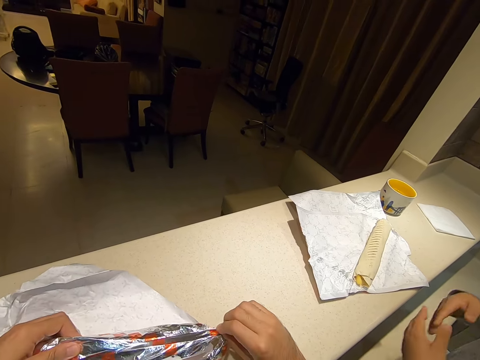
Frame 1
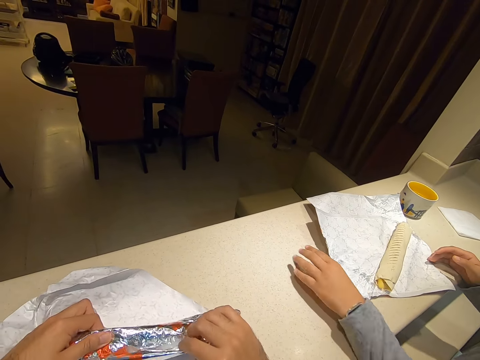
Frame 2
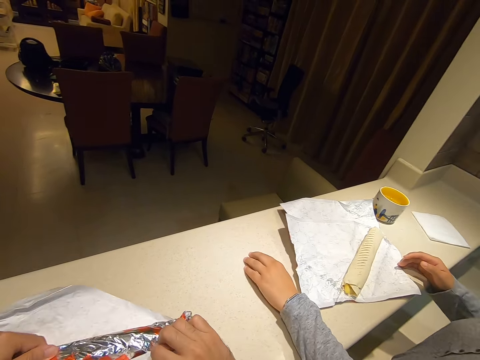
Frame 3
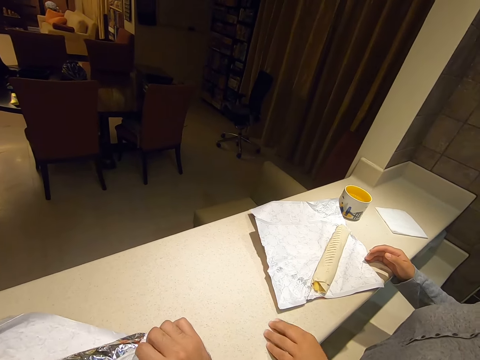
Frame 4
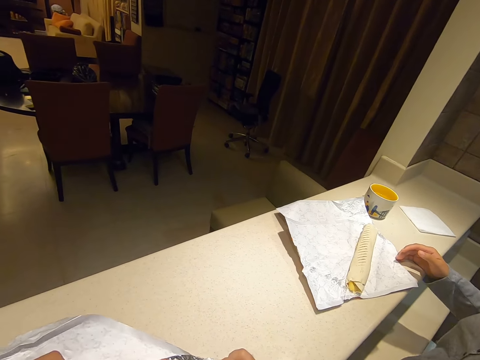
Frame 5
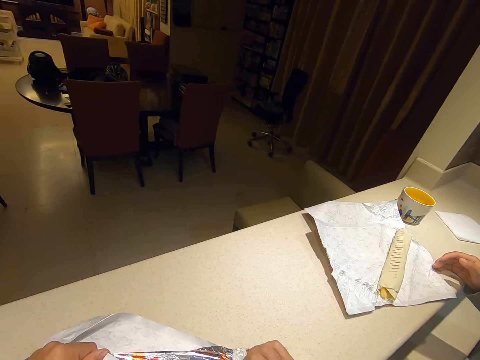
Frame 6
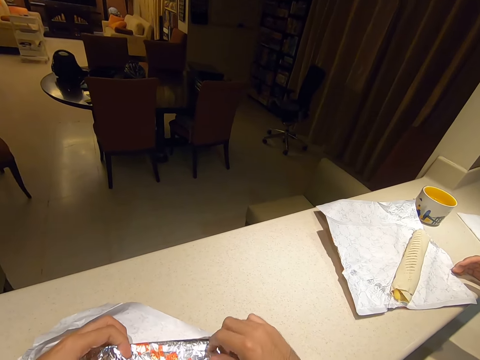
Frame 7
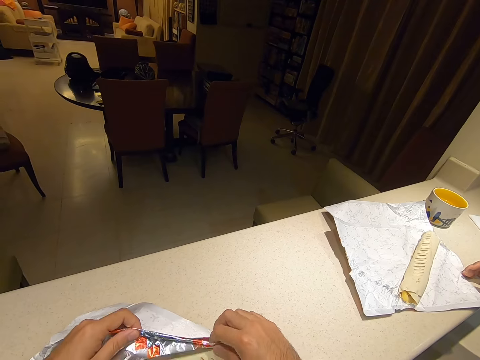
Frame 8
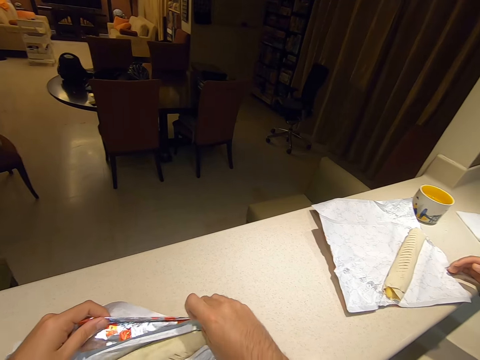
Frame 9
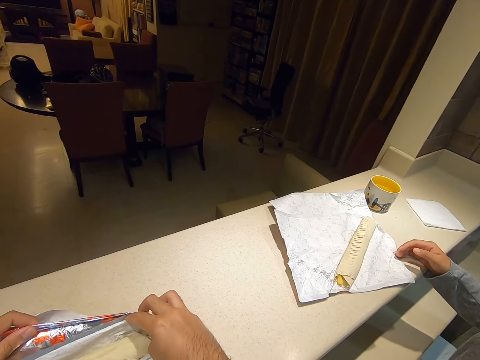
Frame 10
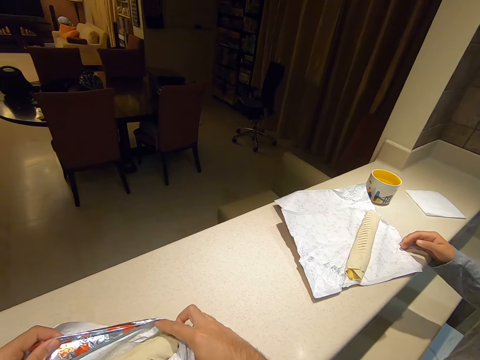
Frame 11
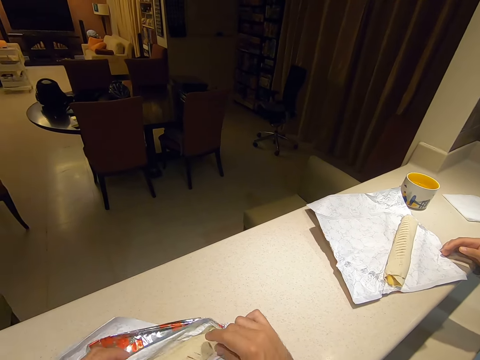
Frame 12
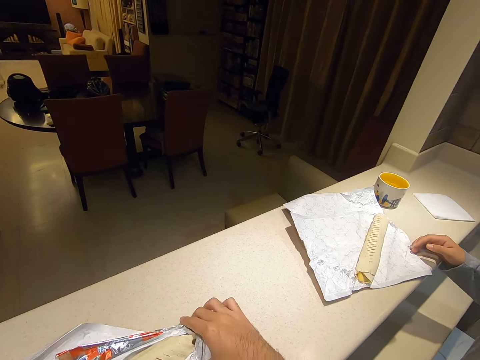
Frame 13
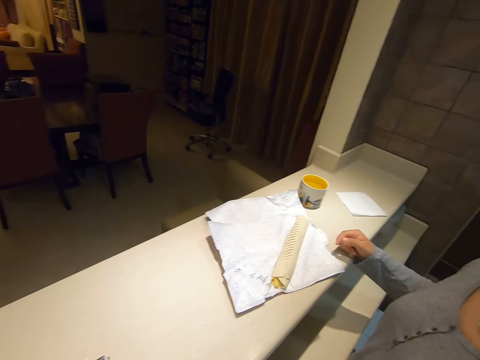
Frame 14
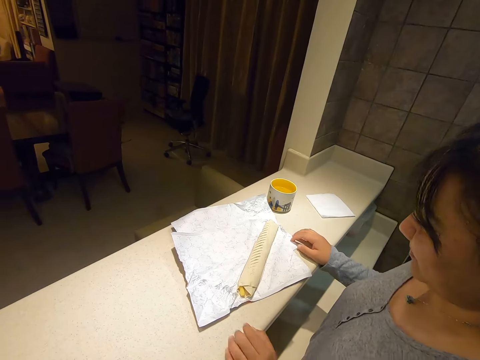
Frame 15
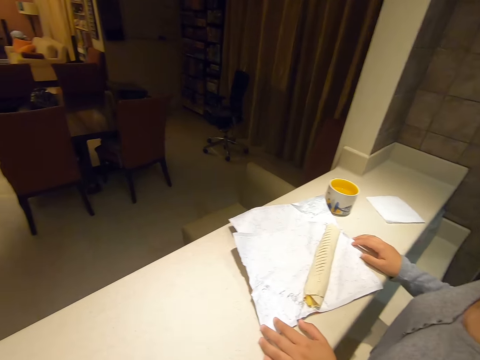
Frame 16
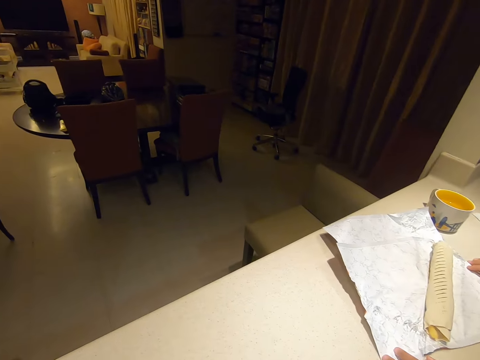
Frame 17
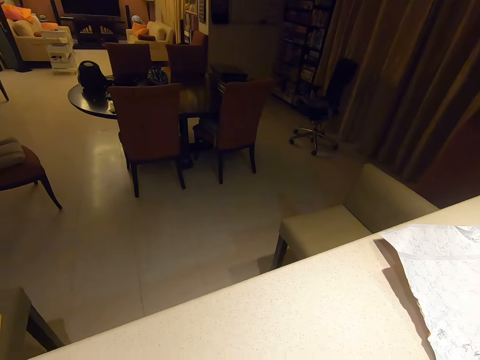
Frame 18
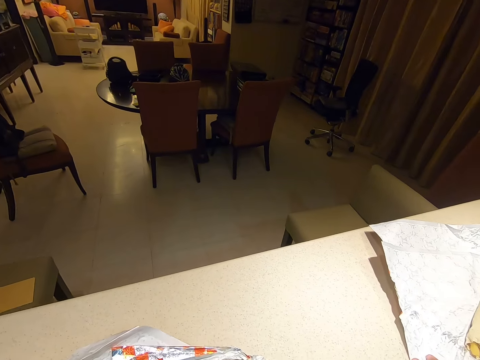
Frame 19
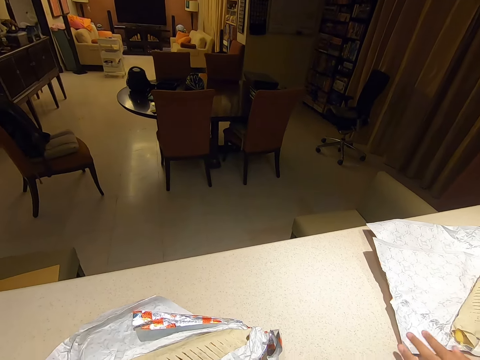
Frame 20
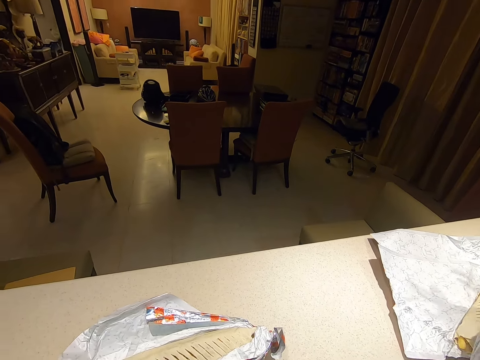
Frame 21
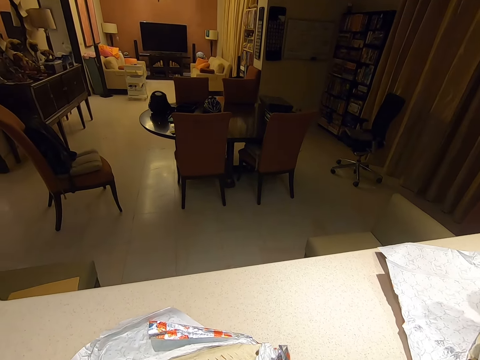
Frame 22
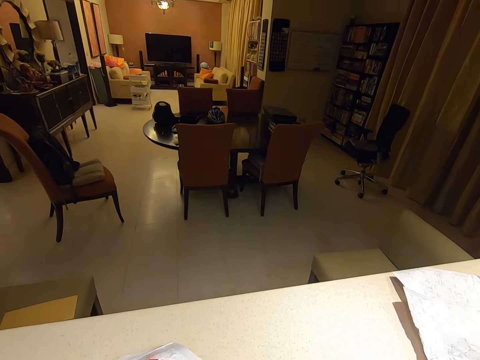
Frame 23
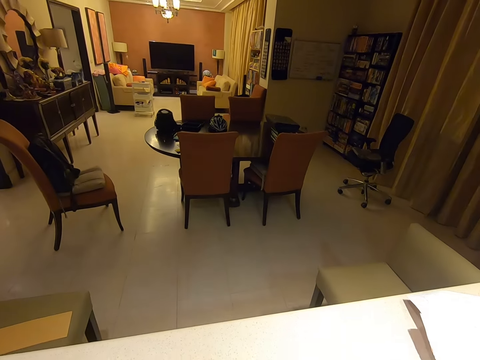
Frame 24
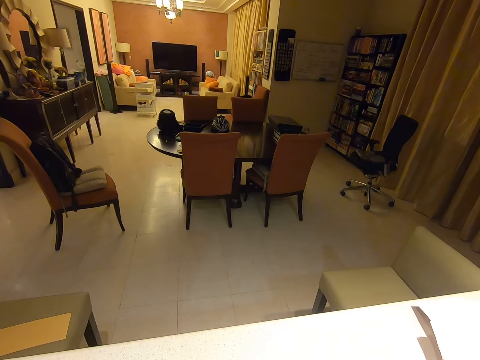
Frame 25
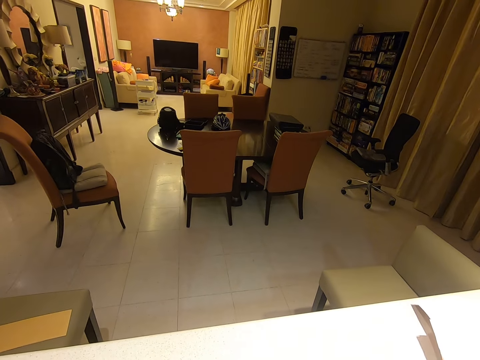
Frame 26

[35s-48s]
The camera wearer unwraps his wrapped foil. A woman places her hands on the table. The camera wearer unwraps his wrapped foil. He unwraps his foil. He looks around the house.

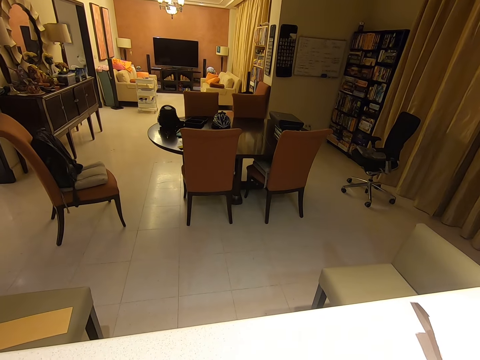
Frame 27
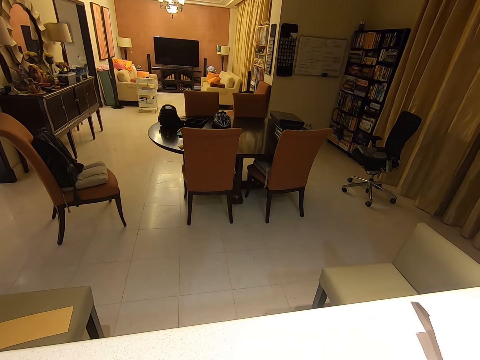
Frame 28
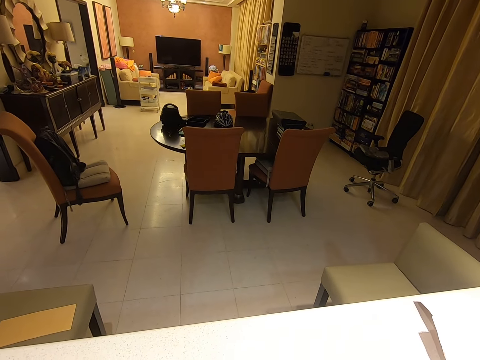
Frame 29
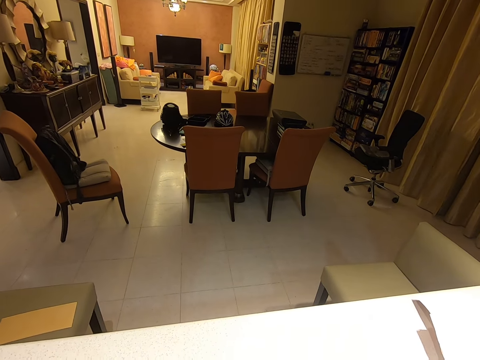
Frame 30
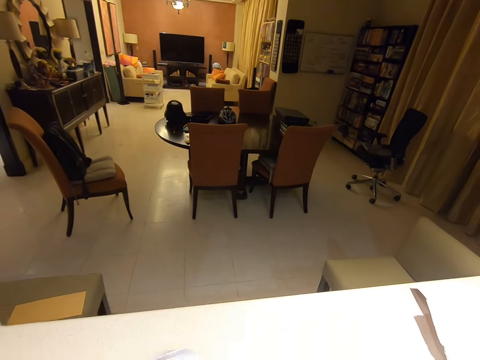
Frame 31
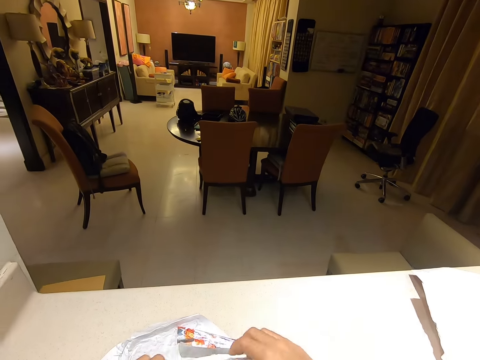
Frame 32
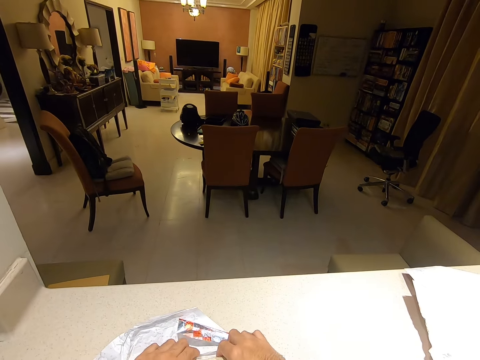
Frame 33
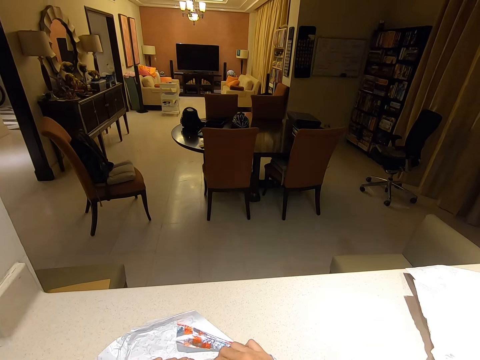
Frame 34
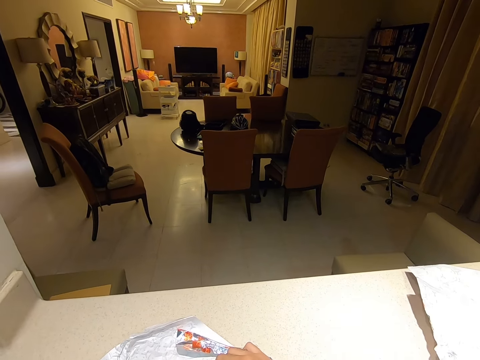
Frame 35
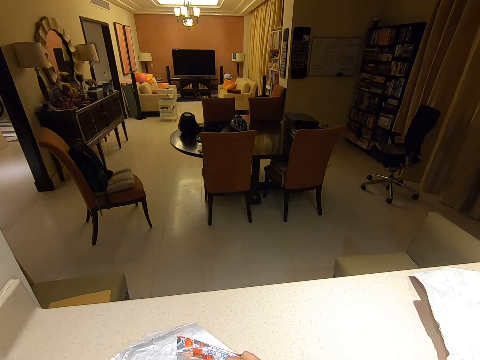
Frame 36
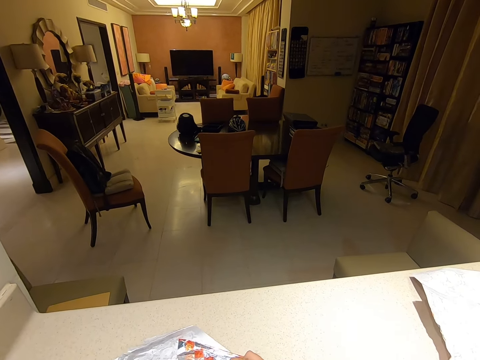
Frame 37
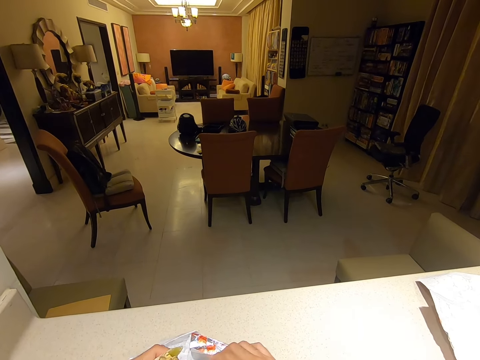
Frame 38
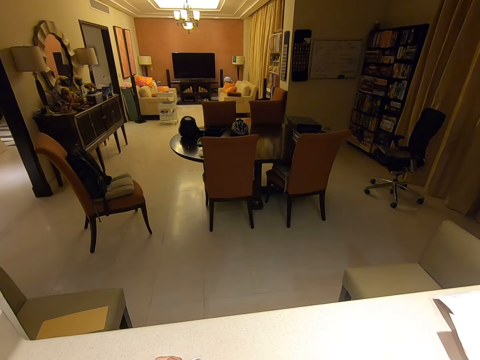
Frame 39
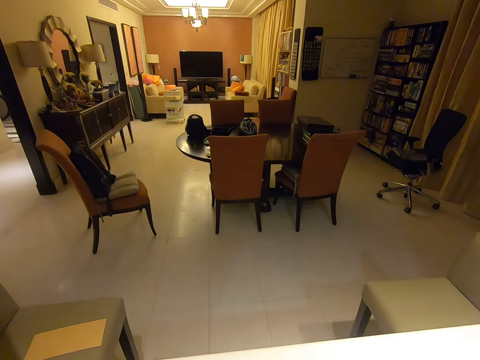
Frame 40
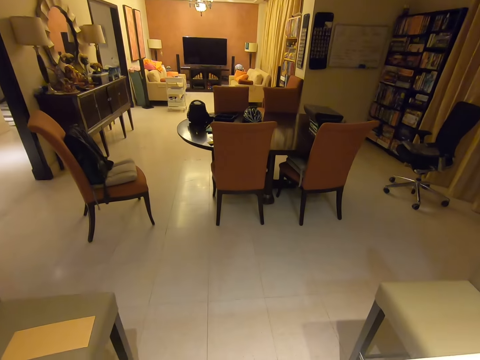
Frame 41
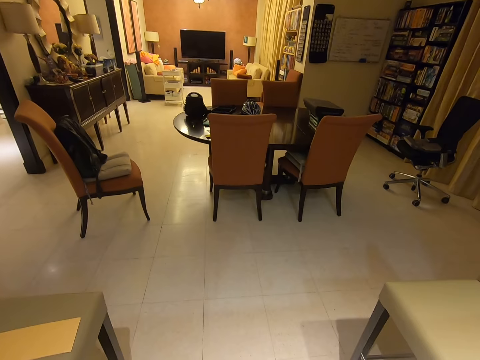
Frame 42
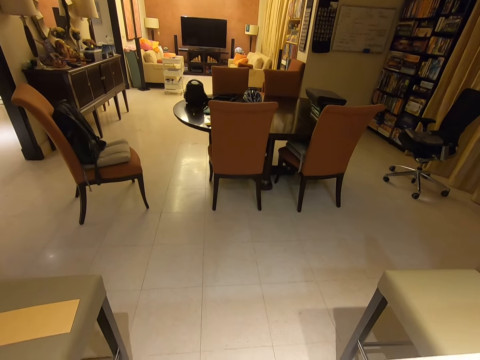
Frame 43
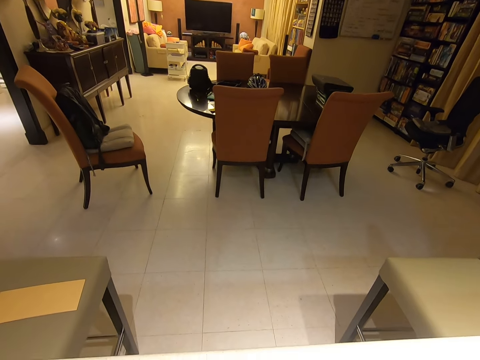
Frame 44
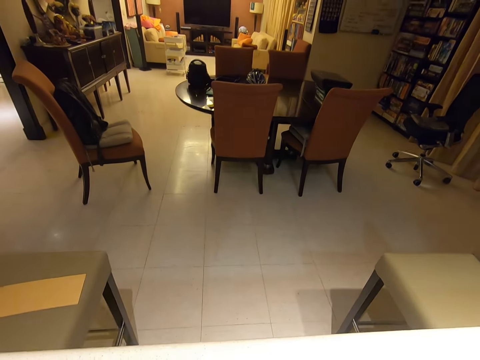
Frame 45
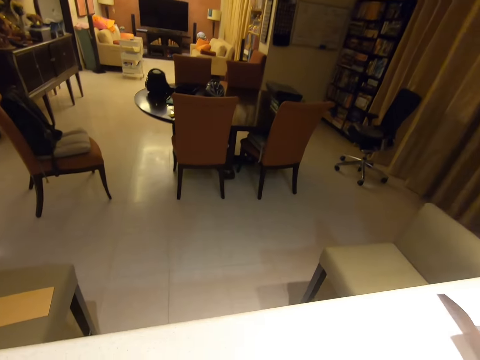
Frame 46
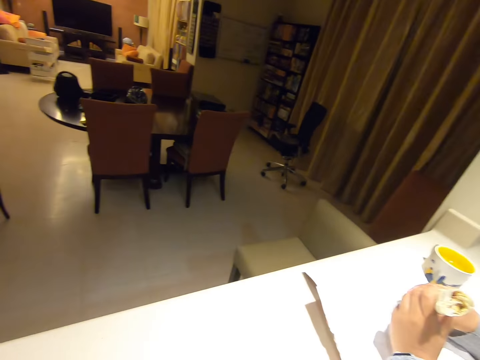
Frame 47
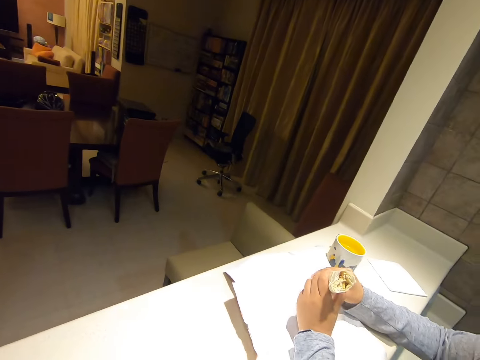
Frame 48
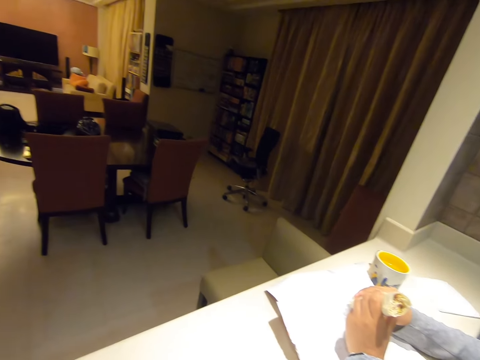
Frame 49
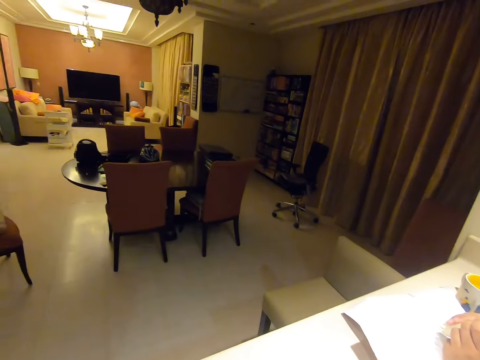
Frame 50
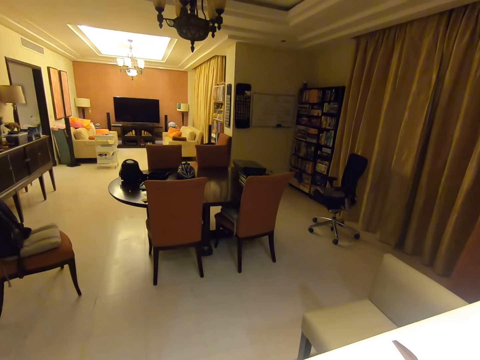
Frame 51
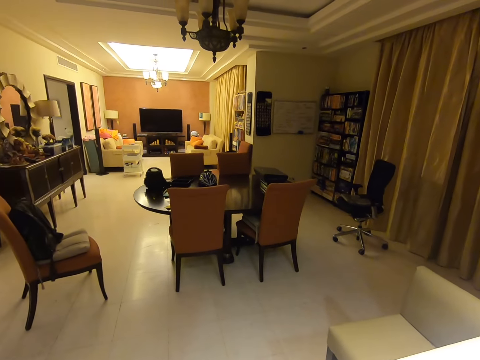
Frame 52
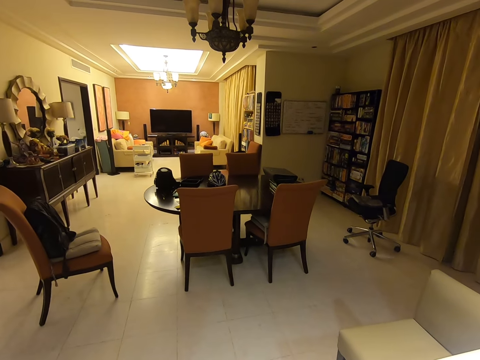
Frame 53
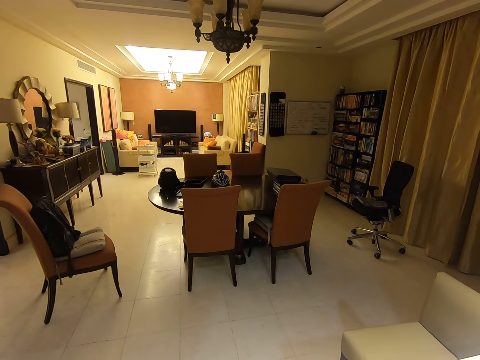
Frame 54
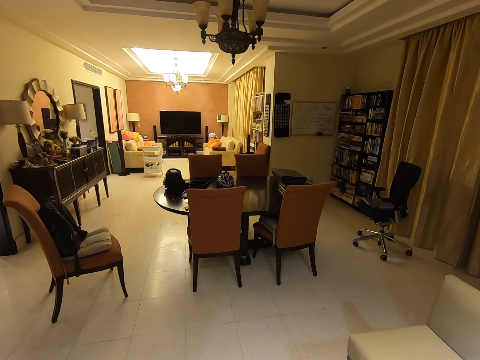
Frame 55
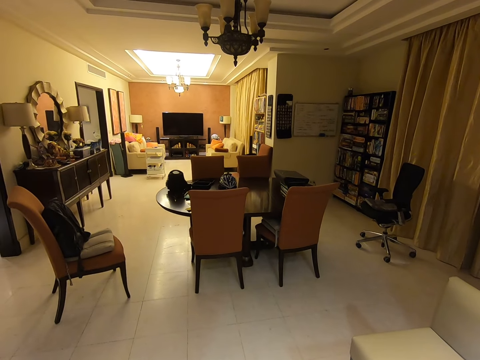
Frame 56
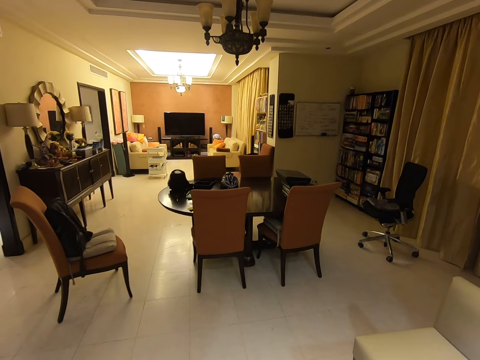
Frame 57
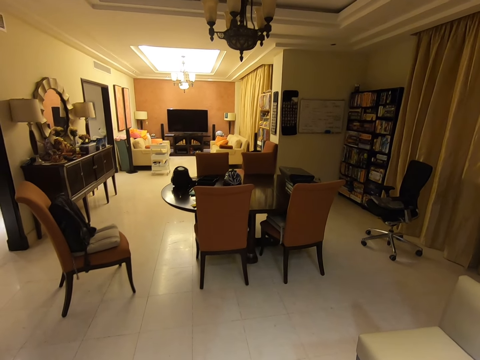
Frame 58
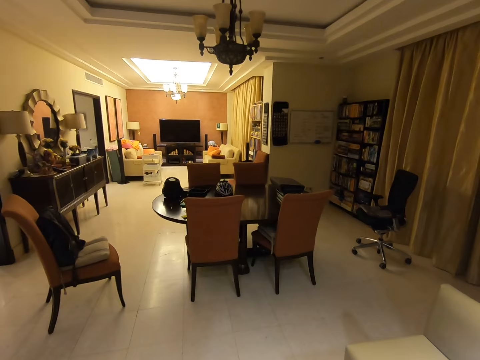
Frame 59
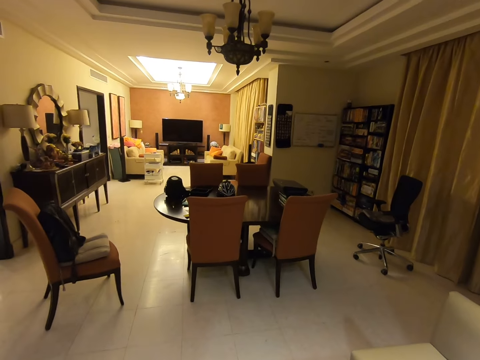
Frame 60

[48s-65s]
The camera wearer holds the food. They pick the food up. A woman holds the shawarma in her hands. The camera wearer looks around the house.
